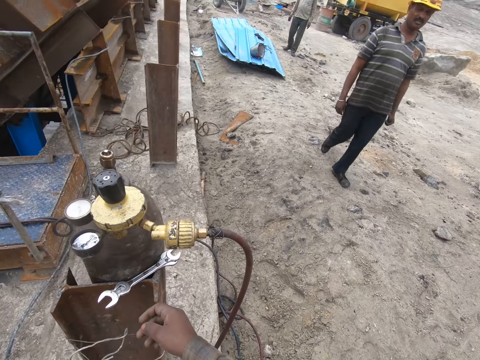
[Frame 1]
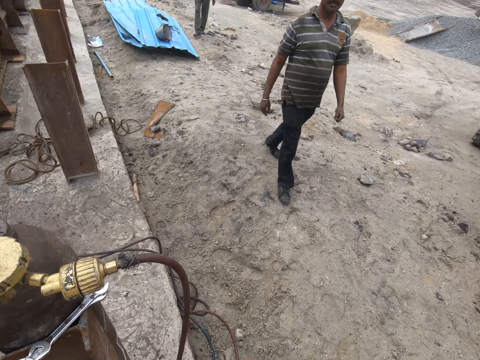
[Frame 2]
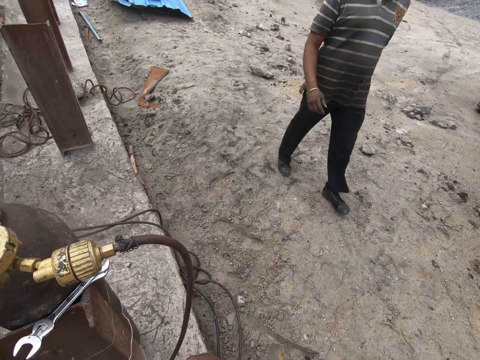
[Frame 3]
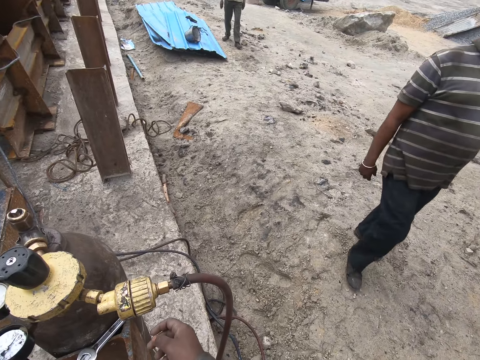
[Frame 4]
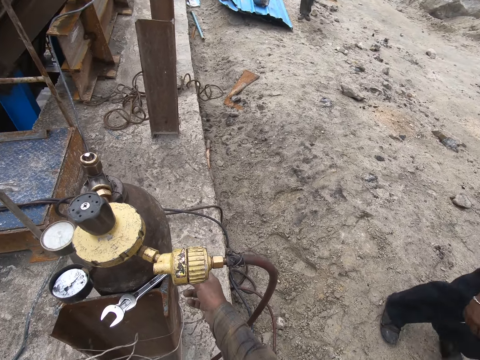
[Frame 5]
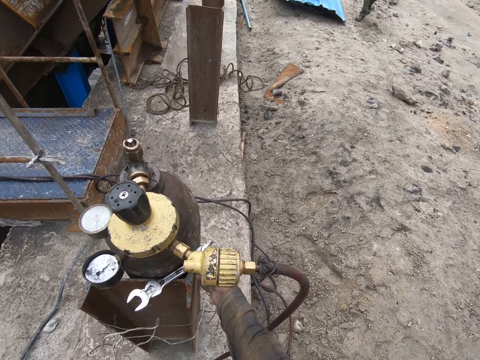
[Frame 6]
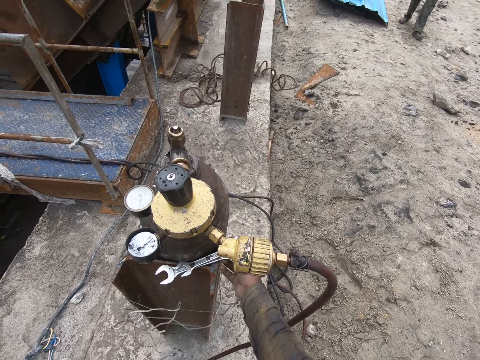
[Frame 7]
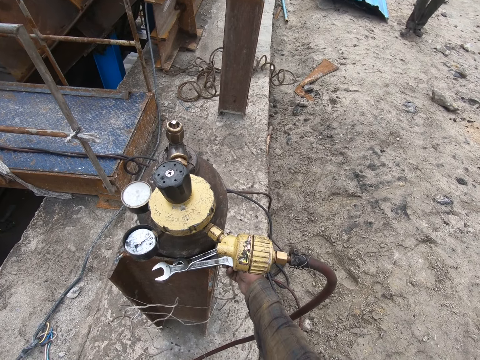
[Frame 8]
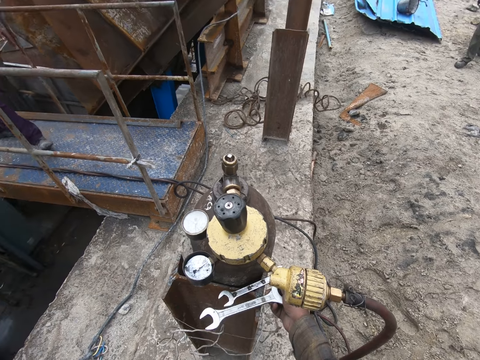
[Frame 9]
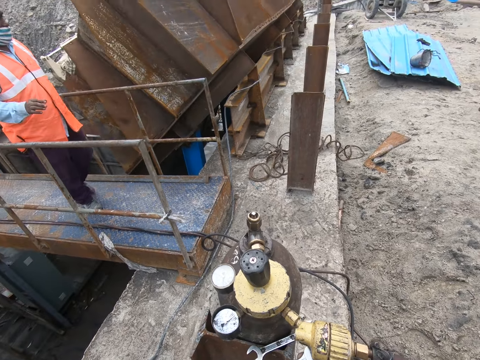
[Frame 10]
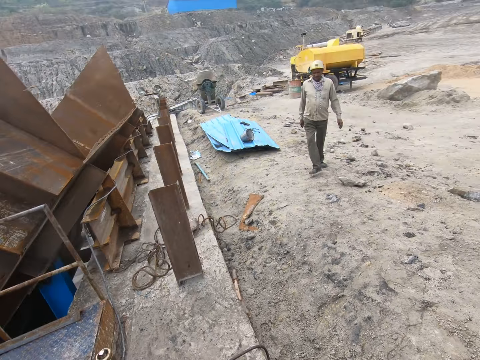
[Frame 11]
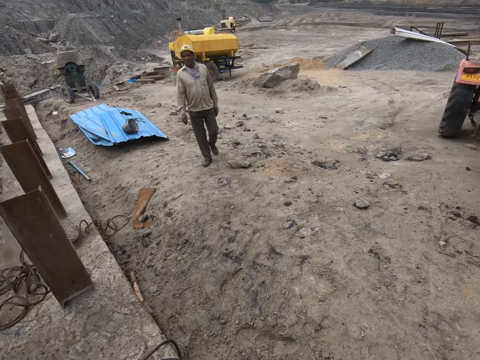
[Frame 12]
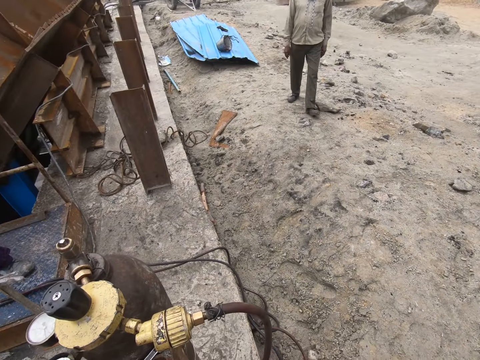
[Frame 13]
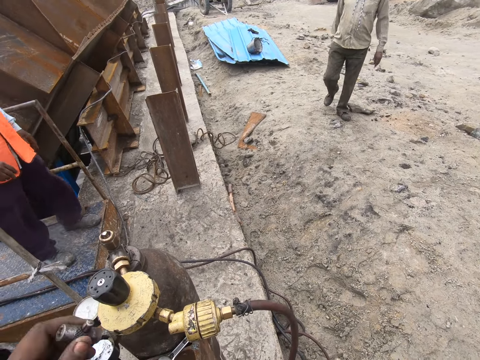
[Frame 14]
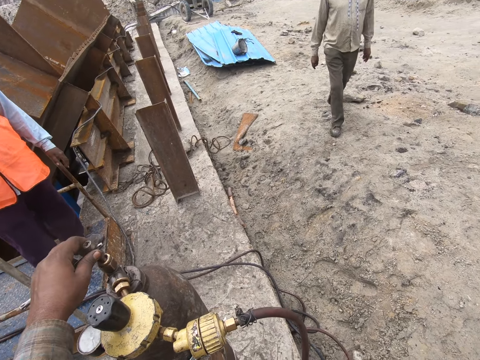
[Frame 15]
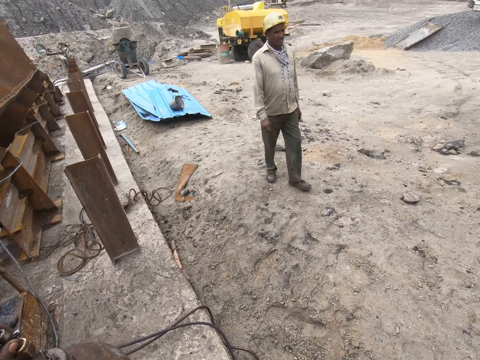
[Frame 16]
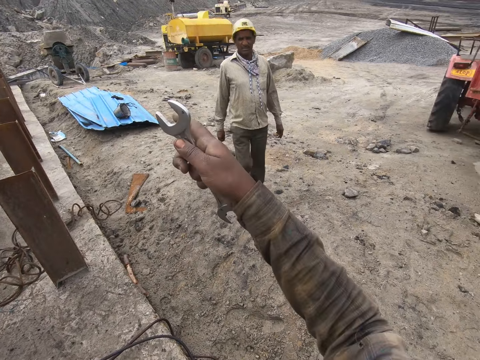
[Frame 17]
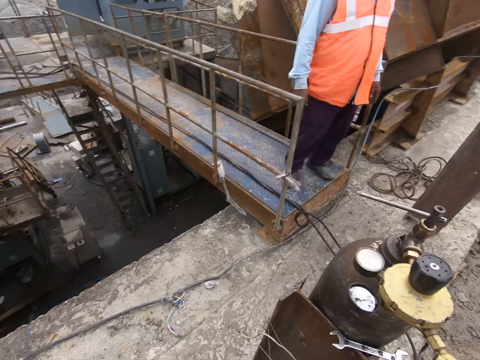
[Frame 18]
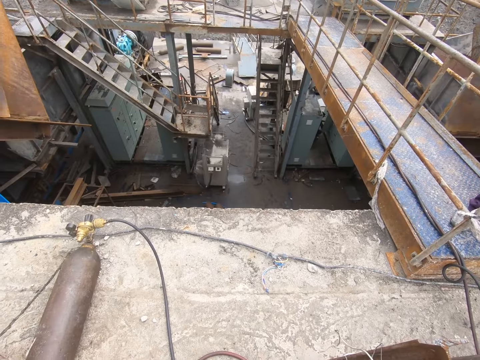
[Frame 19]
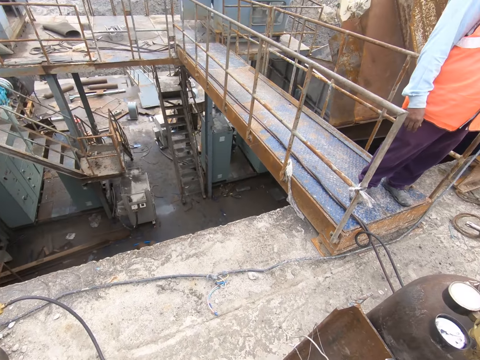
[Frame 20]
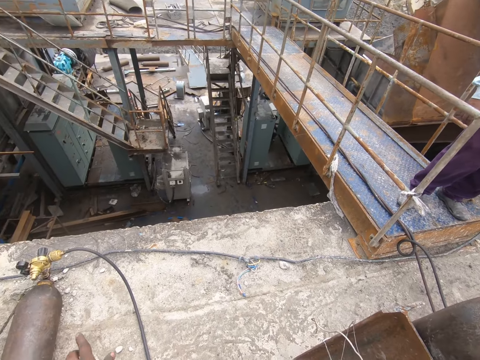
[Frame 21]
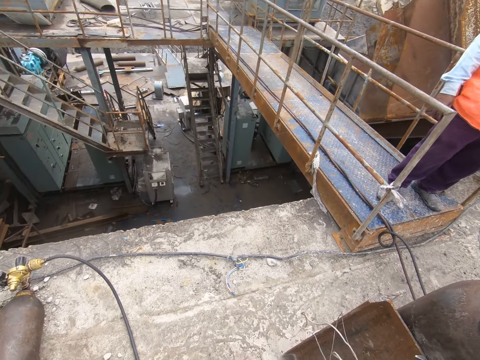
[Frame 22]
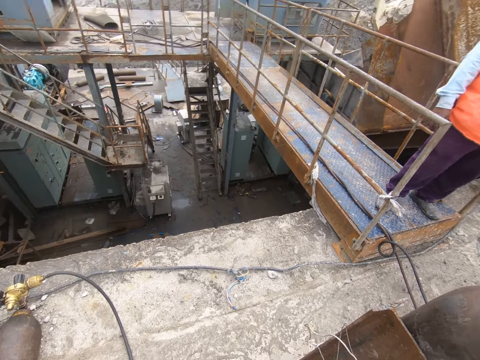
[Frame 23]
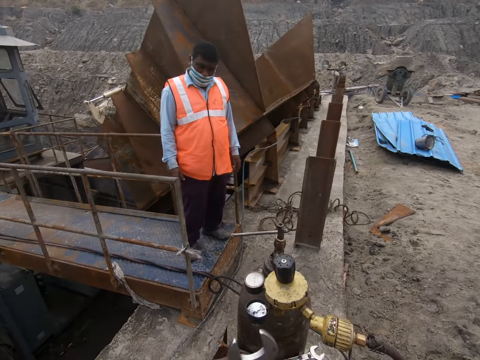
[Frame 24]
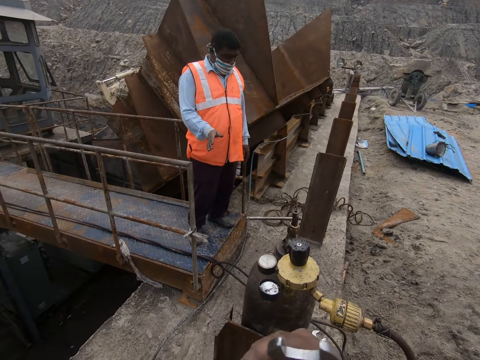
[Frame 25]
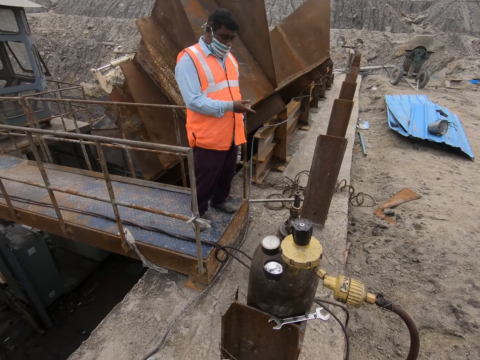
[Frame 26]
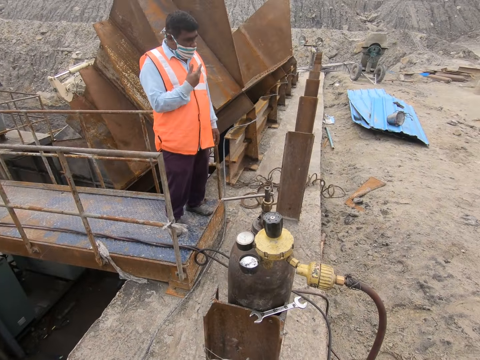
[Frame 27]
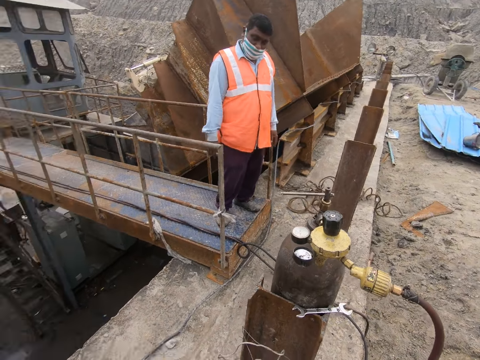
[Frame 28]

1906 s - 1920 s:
A man walks across. The camera wearer picks up a spanner. Another man walks across. The camera wearer looks around. They talk to a man. They hold the gas cylinder, fix the bolt on the gas tank, and lift a hand. They look around. The other man moves a hand.

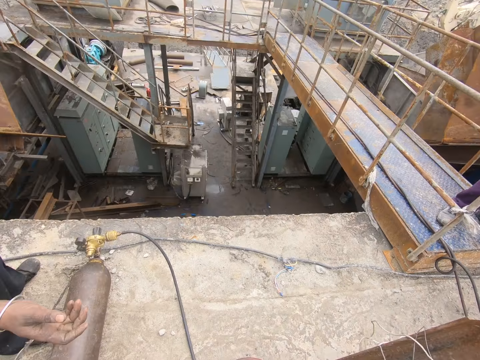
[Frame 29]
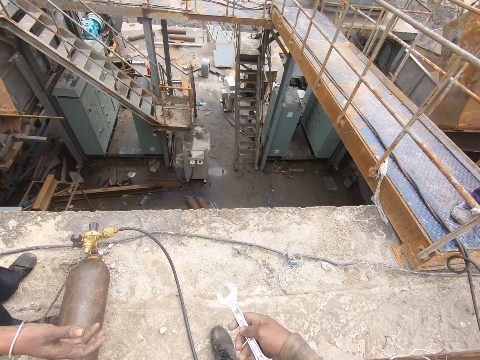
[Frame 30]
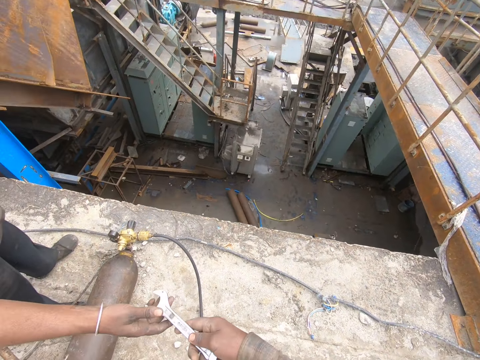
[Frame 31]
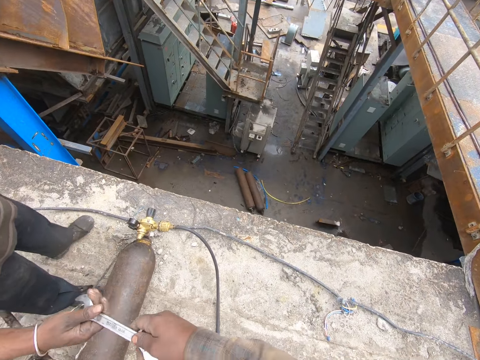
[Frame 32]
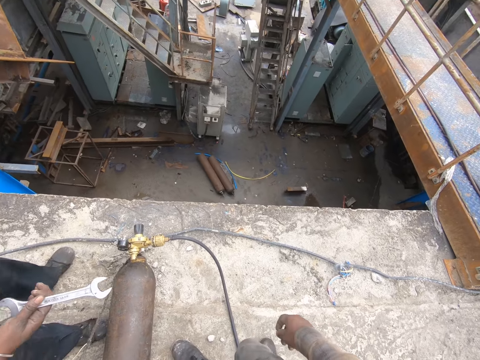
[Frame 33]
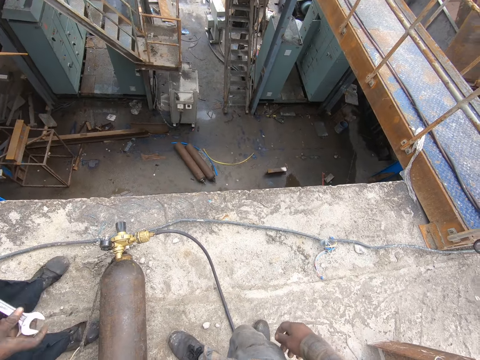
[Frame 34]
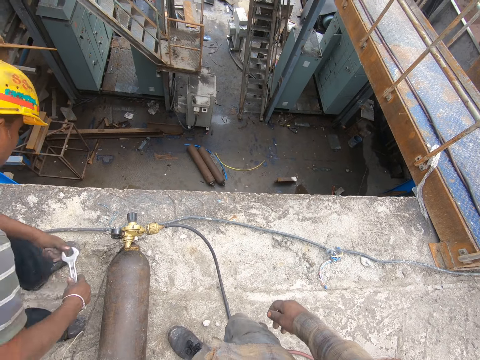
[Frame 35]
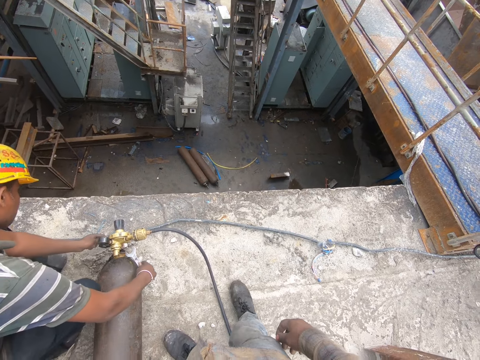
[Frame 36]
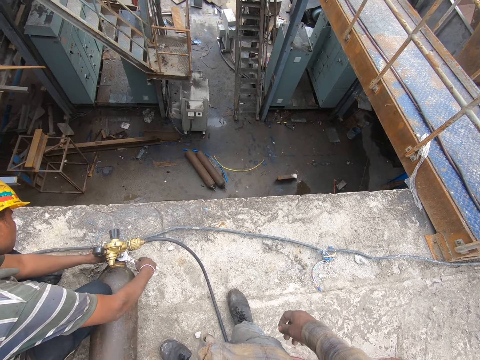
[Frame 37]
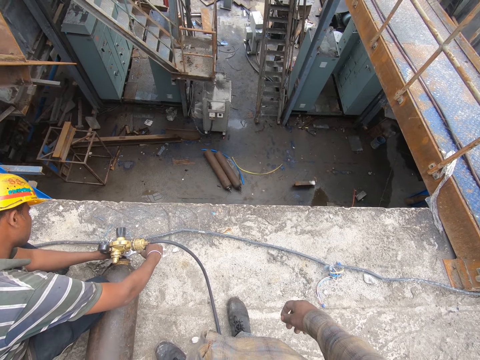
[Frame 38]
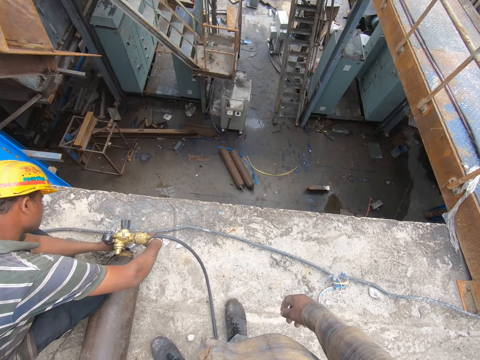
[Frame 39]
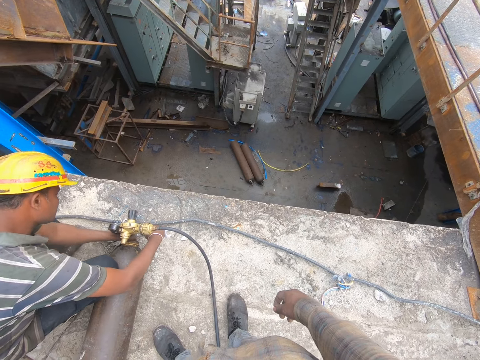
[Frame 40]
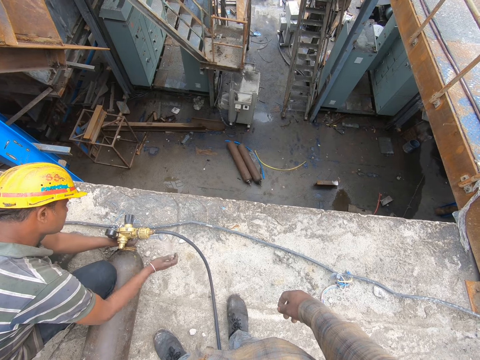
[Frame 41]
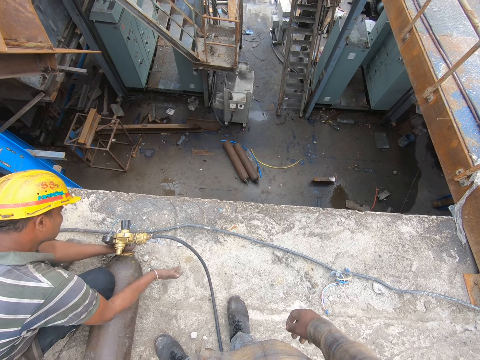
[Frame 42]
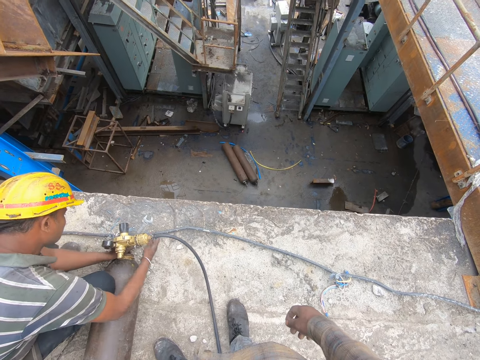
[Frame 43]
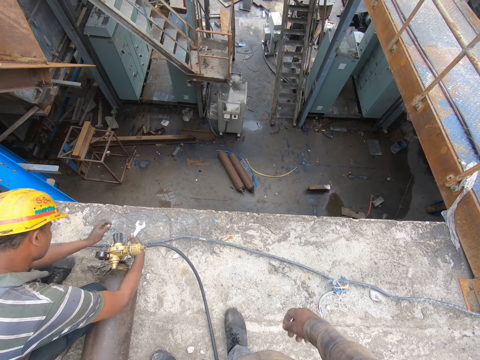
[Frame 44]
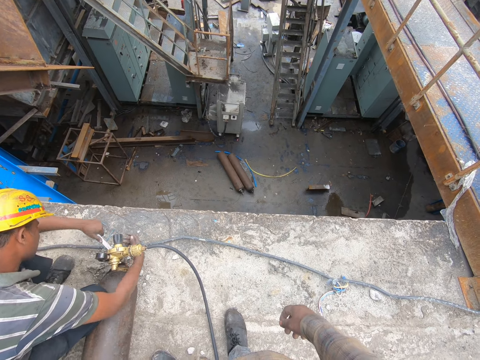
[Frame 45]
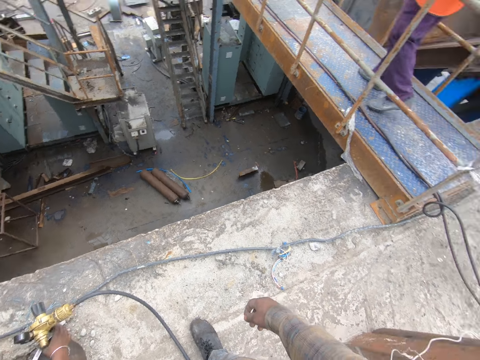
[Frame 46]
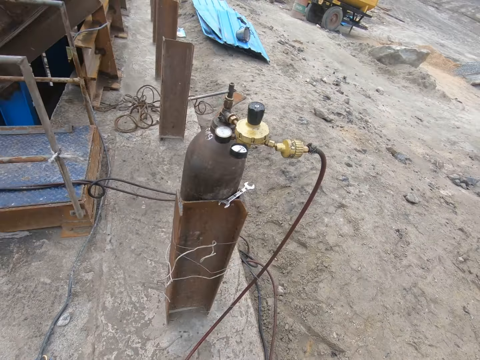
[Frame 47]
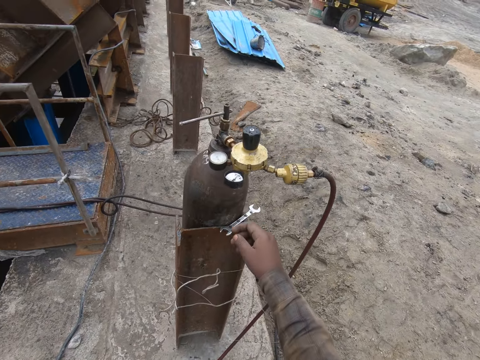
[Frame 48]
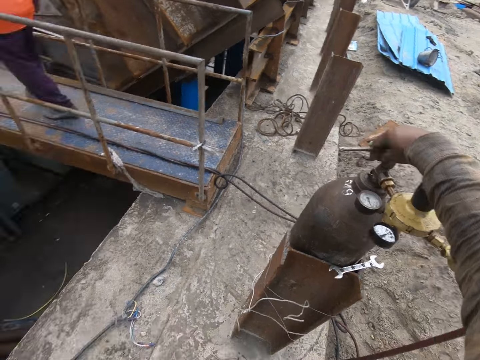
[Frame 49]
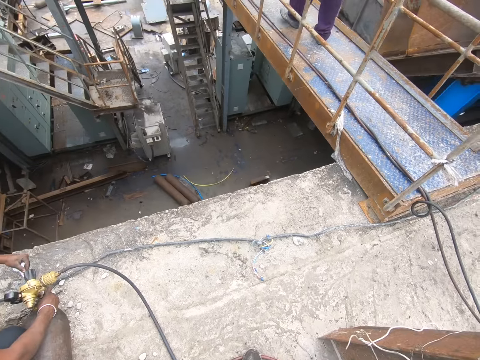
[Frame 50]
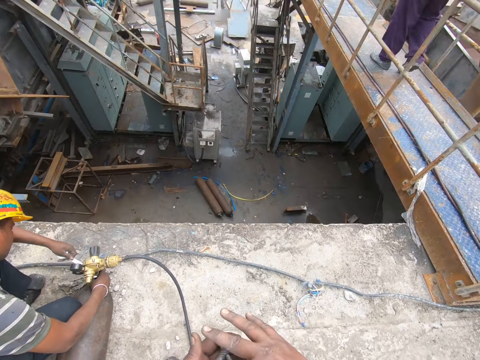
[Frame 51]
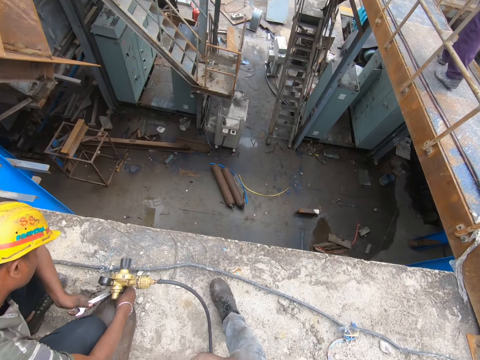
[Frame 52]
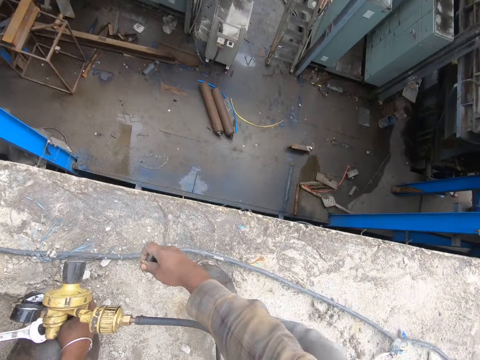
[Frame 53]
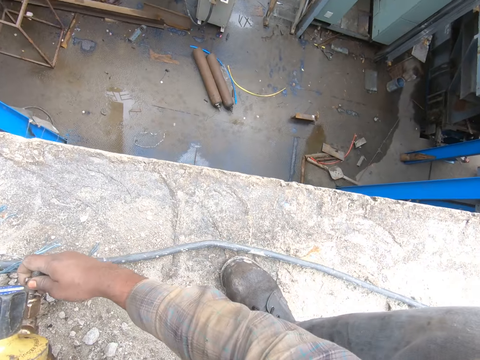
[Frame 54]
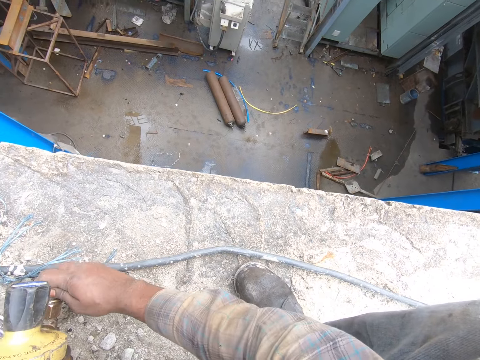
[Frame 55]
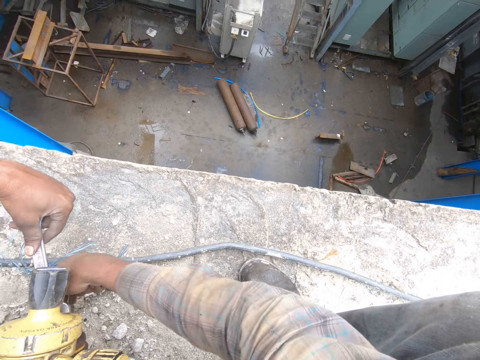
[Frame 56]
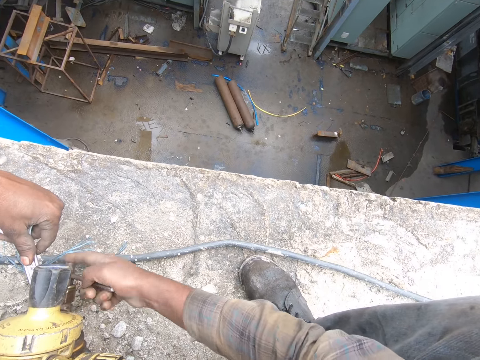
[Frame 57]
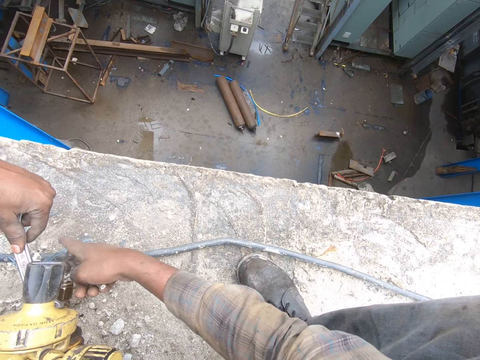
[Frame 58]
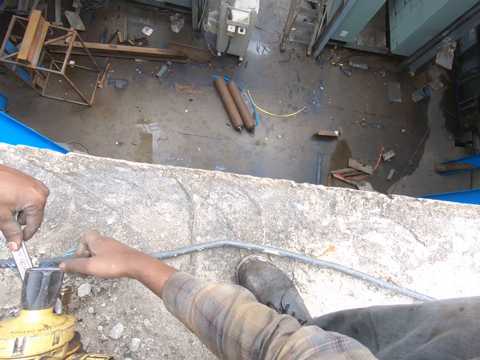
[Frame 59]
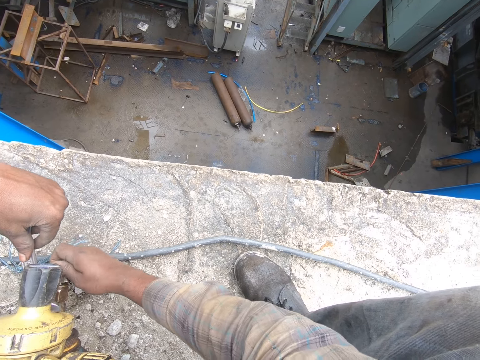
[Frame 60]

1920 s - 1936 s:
The camera wearer looks aside. They give the spanner to a man. The man adjusts the gas cylinder. He fixes the bolts. Another man walks away. The camera wearer adjusts the gas cylinder. They fix a bolt.
